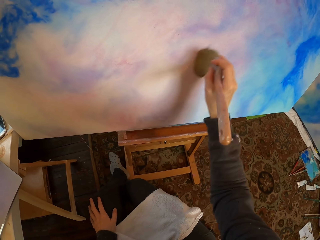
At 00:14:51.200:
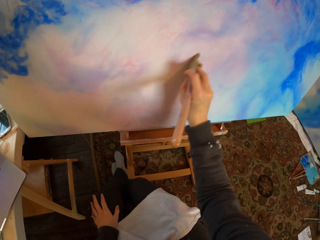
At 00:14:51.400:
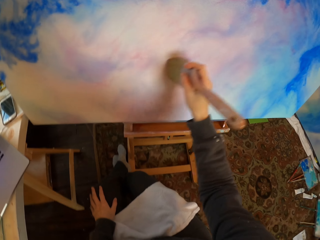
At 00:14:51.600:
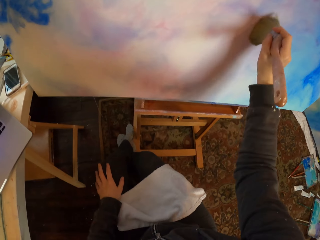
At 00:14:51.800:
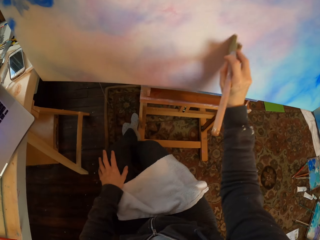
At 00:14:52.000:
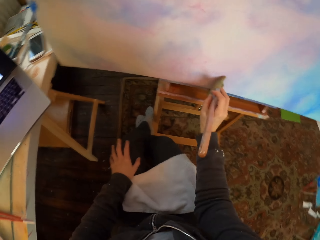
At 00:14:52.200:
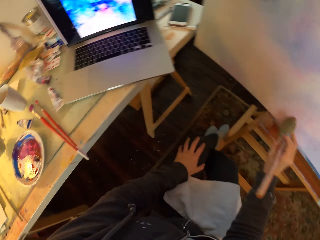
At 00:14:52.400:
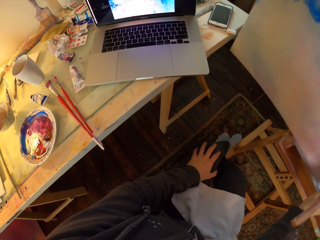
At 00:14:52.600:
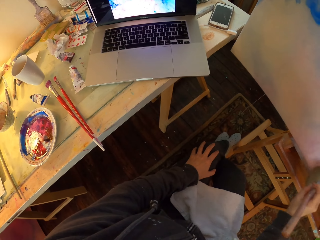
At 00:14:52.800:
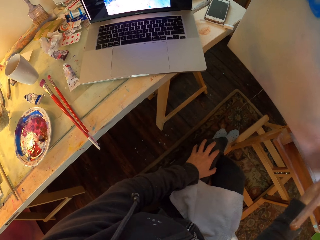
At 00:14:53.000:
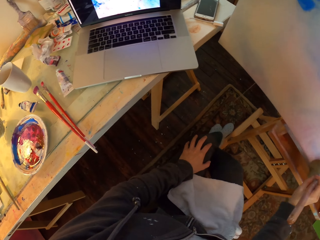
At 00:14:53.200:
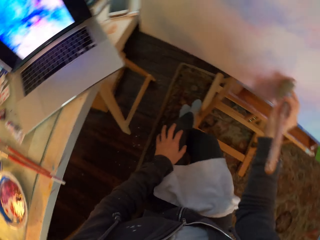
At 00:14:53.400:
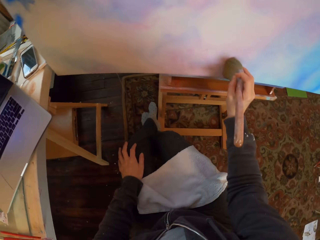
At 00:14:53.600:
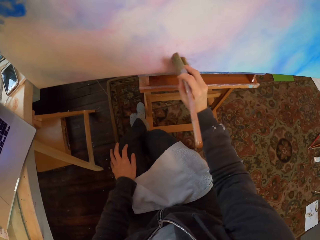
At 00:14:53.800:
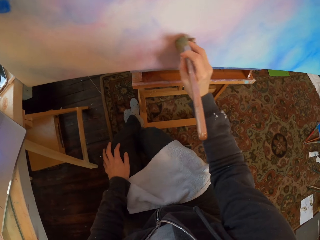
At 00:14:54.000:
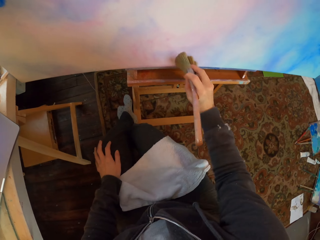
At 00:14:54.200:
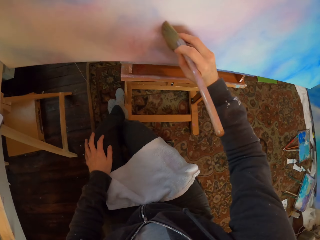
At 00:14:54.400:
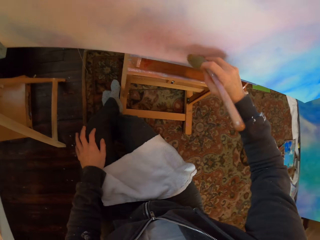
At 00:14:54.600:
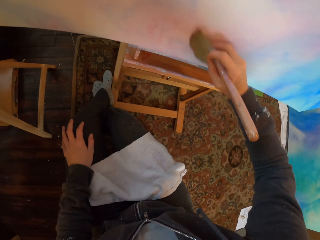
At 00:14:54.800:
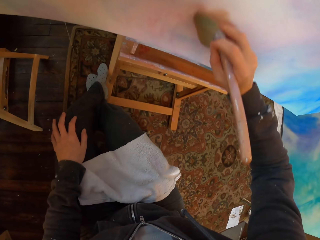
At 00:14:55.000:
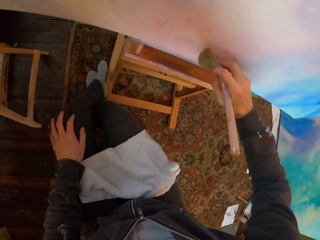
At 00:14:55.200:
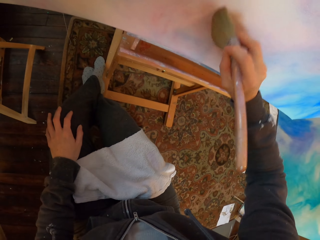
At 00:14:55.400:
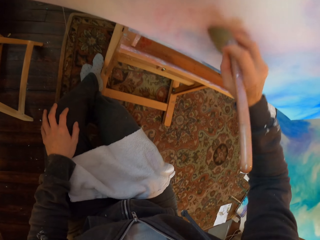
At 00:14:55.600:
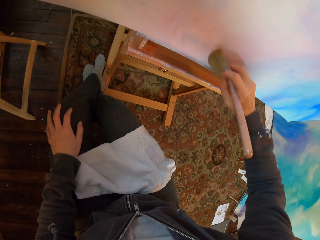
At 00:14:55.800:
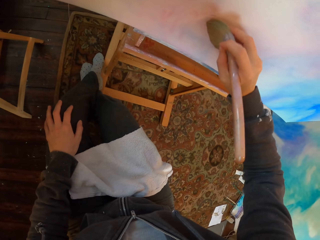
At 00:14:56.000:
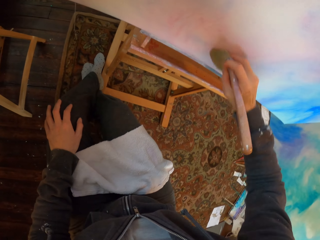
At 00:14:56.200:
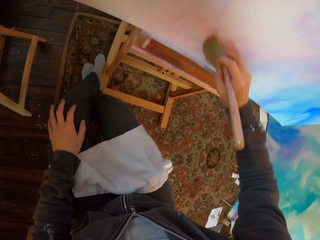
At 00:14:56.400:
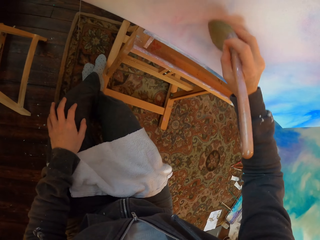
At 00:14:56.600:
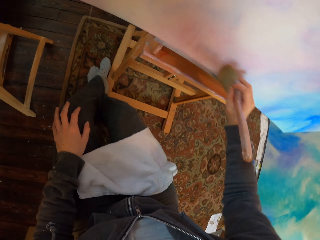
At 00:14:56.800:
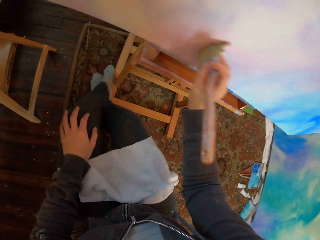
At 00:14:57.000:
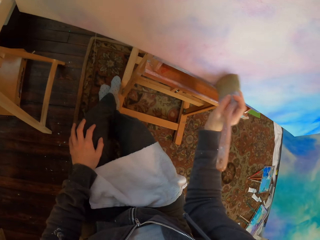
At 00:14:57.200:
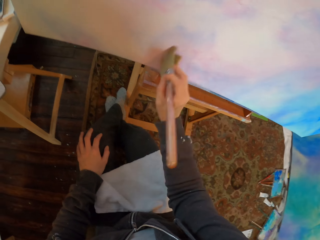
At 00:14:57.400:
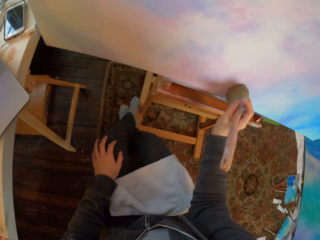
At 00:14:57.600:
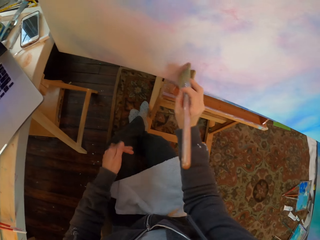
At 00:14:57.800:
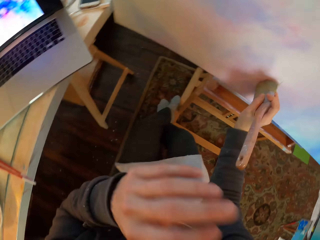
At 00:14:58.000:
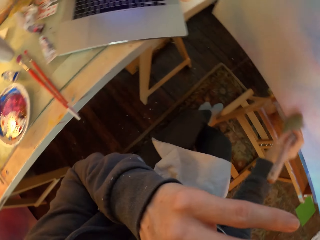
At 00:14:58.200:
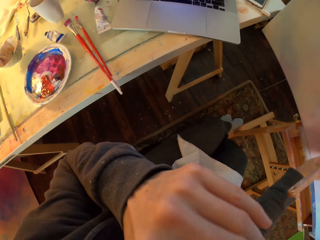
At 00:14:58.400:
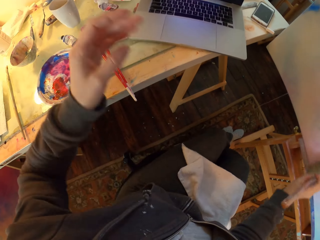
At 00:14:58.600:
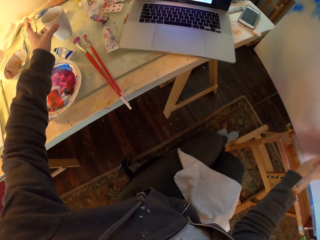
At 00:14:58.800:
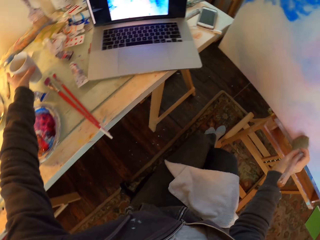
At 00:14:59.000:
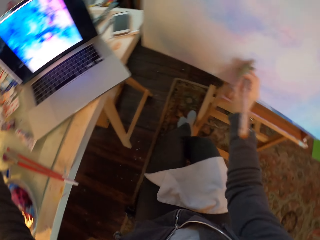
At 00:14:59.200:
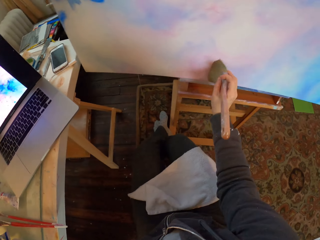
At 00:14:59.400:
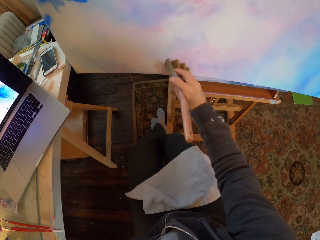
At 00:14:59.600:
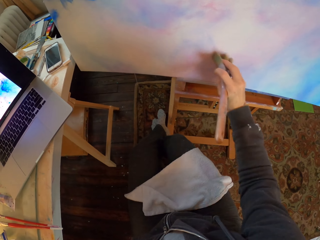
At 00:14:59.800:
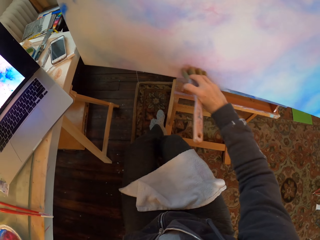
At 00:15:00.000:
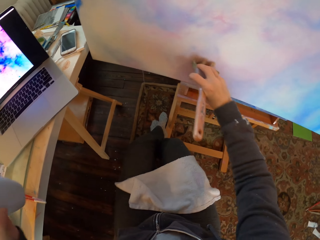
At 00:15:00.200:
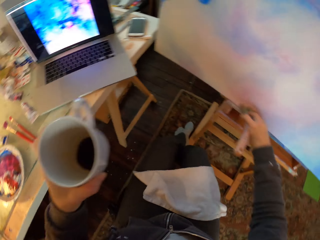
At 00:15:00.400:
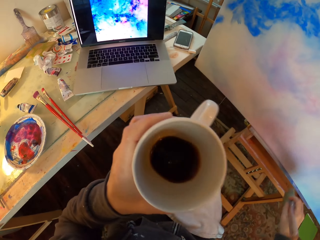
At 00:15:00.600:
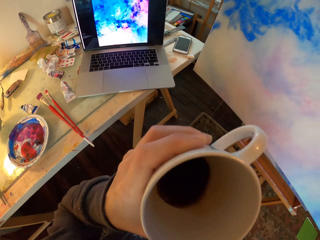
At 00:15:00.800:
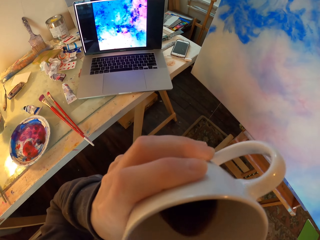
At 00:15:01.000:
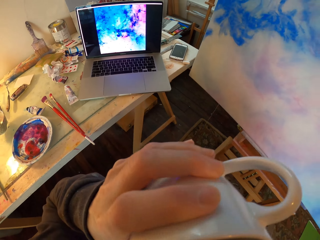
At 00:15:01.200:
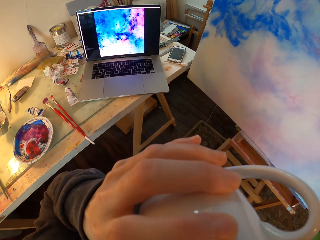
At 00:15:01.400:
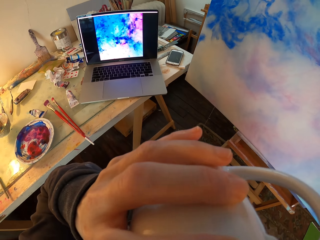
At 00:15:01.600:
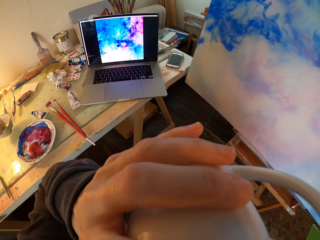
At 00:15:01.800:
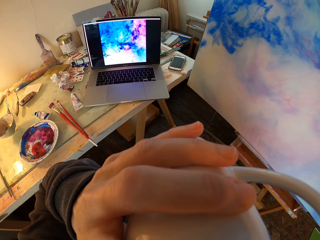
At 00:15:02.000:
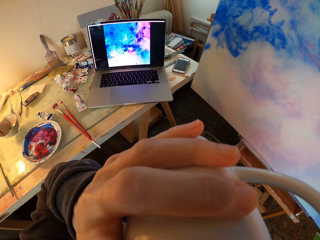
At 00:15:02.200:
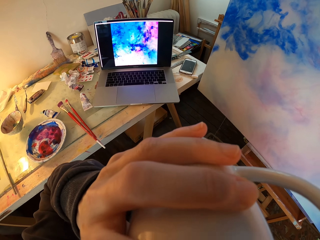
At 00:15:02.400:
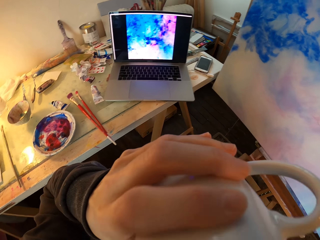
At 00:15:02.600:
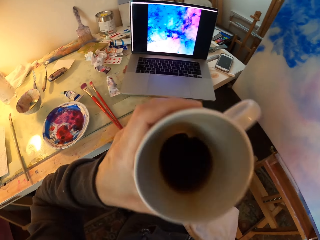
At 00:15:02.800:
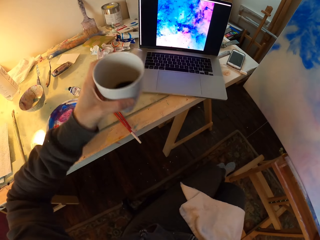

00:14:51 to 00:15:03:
The camera wearer looks at the laptop. They look at the portrait. They paint on the paint board. They move the hand and paint on the paint board. They pick up a mug from the table. They look at the portrait. They paint on the paint board again. They sip the drink.

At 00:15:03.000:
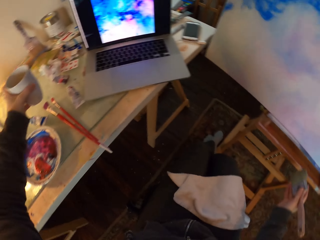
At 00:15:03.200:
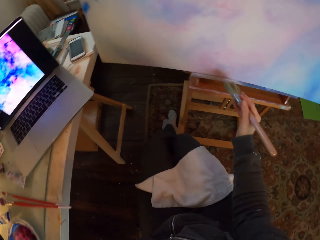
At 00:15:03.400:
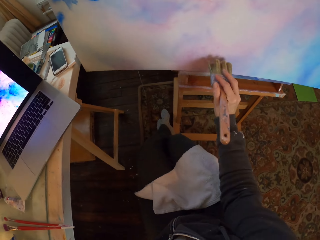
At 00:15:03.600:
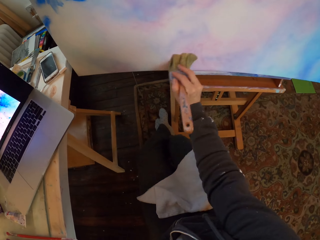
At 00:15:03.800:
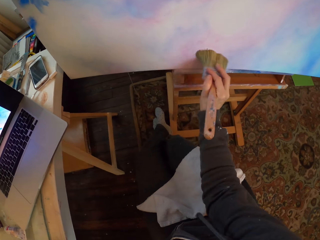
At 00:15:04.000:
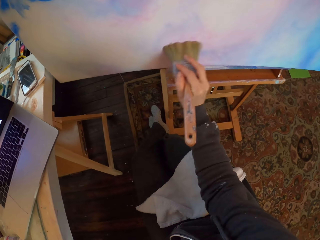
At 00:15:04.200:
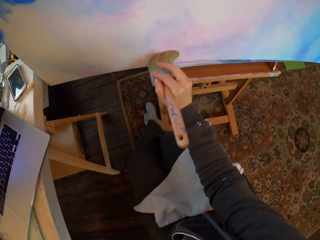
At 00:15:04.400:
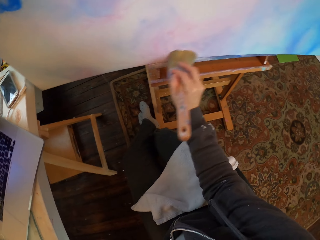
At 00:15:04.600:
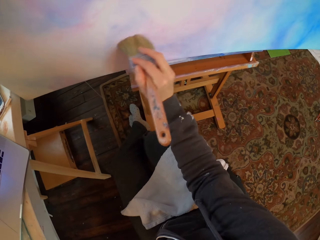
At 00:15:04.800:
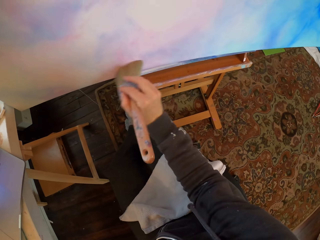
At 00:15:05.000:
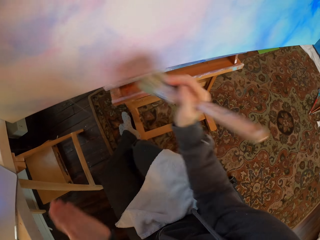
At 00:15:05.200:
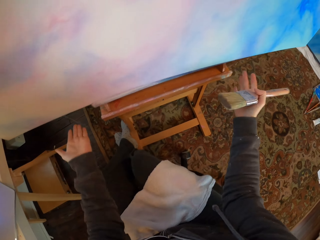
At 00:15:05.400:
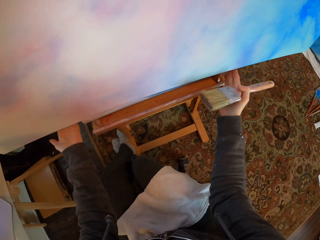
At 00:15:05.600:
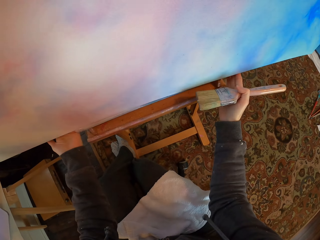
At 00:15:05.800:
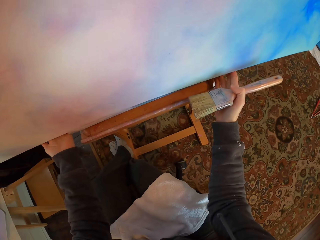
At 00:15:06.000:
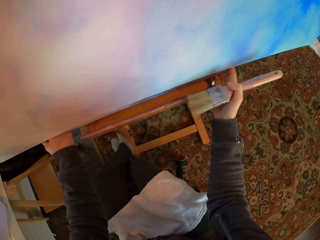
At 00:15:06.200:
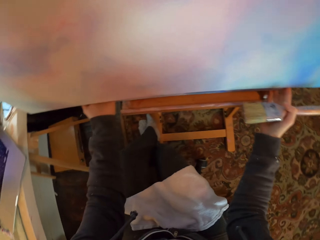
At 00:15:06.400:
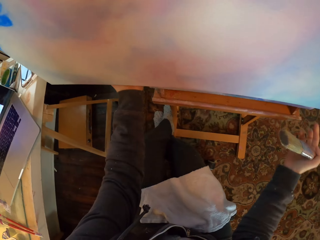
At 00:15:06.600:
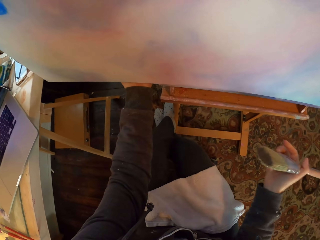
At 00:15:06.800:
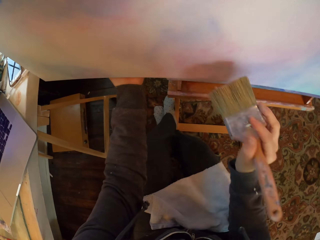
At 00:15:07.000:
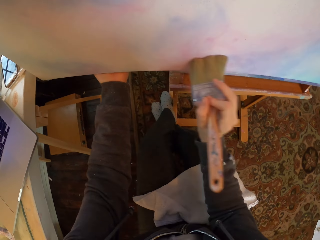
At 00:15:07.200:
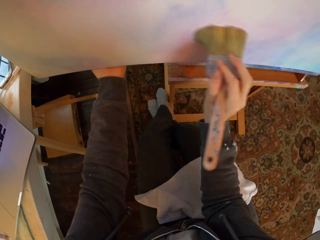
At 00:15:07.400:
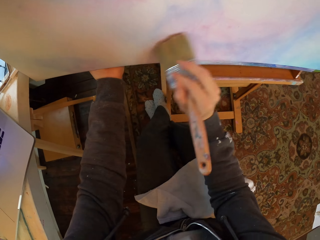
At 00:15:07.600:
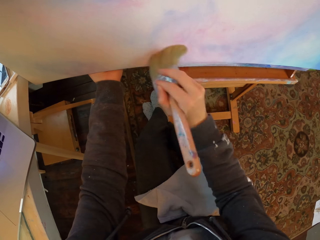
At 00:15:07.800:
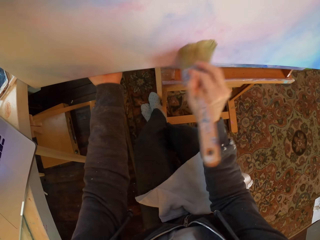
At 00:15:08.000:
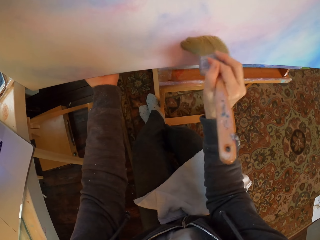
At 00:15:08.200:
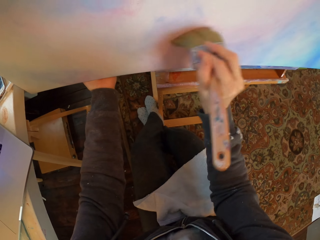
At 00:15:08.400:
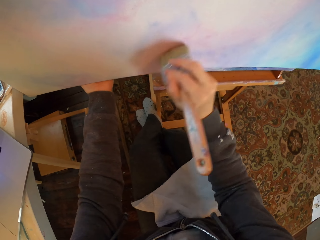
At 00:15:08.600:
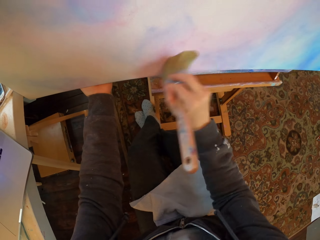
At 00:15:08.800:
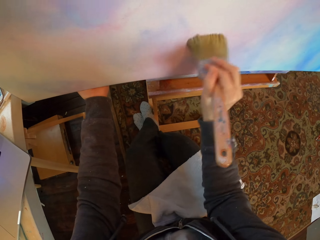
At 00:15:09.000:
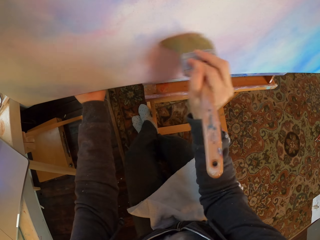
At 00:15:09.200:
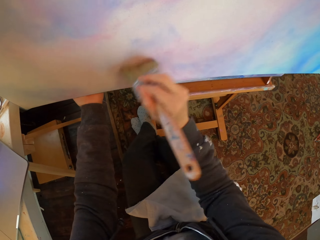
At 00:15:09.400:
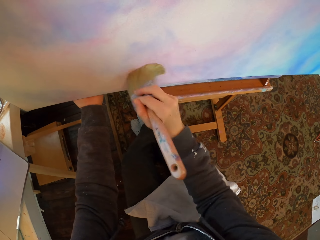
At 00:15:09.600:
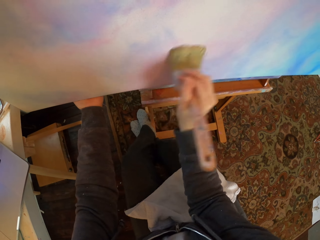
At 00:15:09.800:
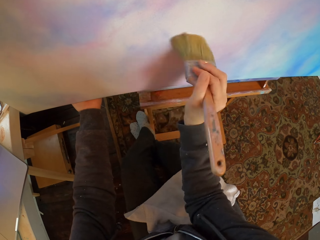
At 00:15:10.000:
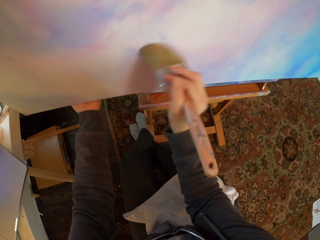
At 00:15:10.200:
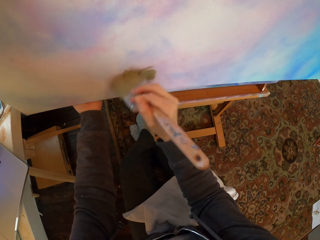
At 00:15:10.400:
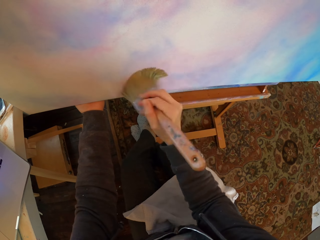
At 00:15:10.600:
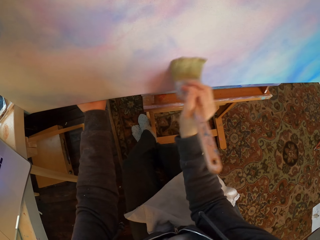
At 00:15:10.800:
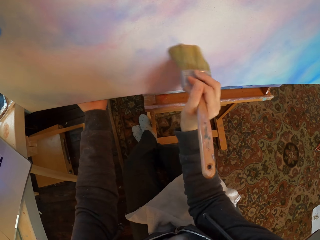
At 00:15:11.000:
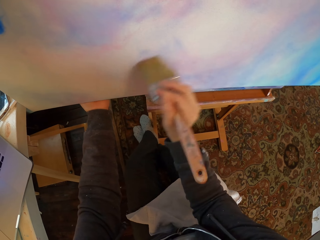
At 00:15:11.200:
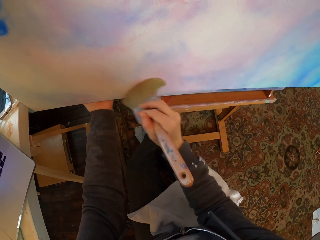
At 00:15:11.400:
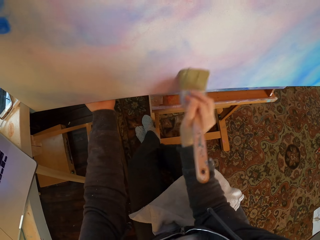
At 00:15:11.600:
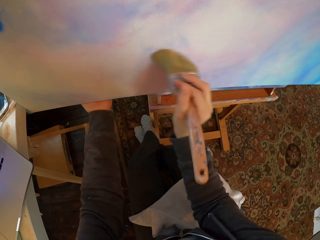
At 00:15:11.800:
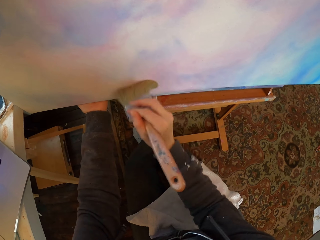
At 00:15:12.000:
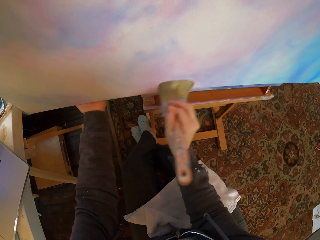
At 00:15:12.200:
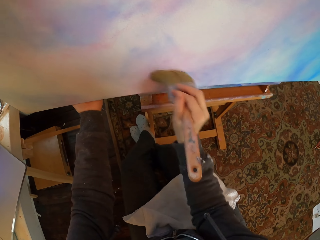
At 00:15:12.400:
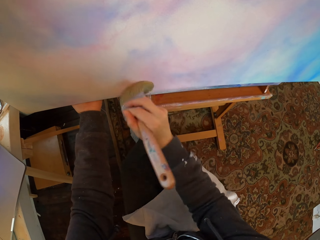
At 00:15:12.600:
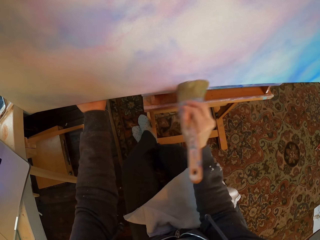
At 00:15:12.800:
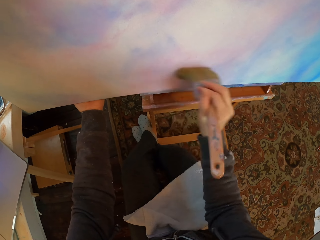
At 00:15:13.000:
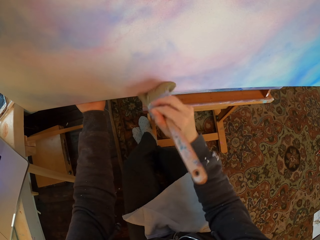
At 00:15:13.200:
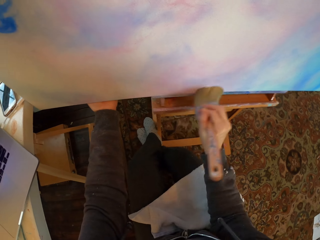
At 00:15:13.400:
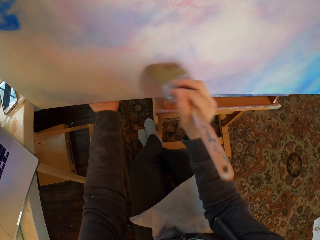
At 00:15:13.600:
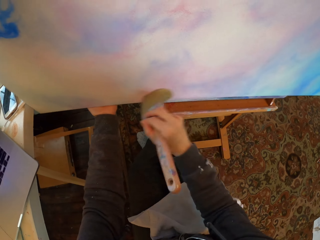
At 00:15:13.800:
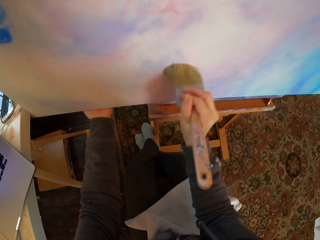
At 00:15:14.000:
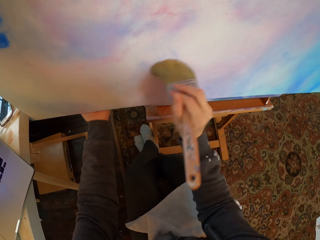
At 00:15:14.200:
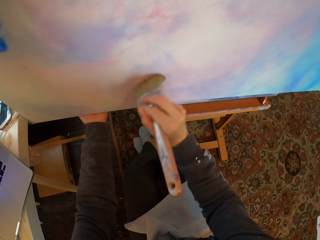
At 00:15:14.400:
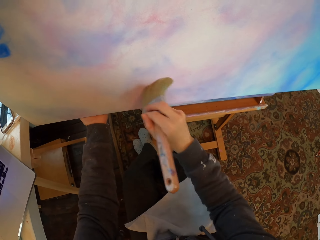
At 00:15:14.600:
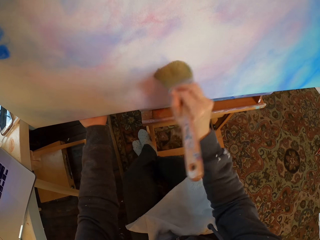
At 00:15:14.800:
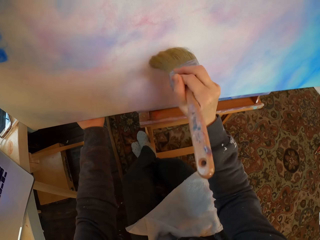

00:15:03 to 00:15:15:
The camera wearer brushes the paint on the portrait. They place the mug on the table. They hold the paint board. They brush the paint on the portrait.
